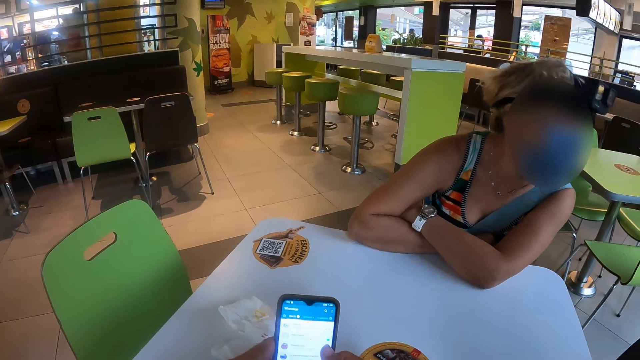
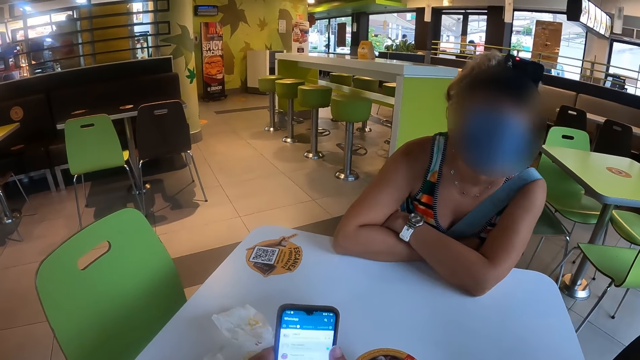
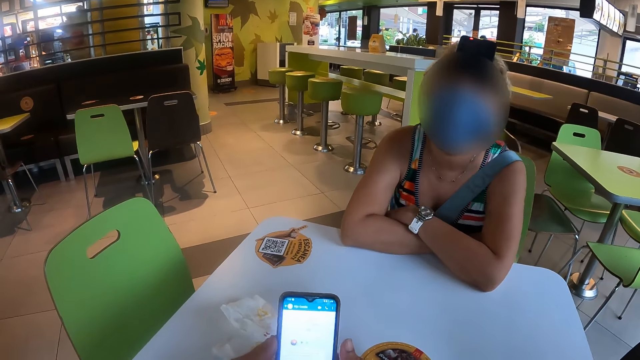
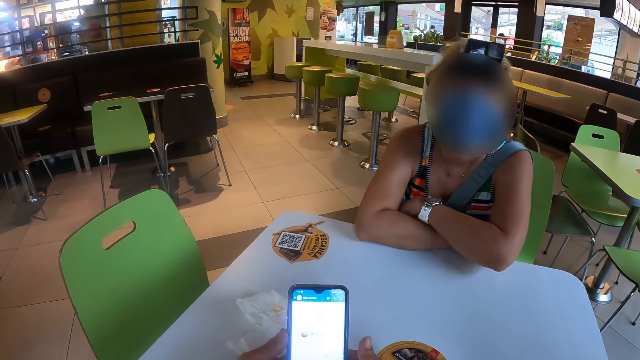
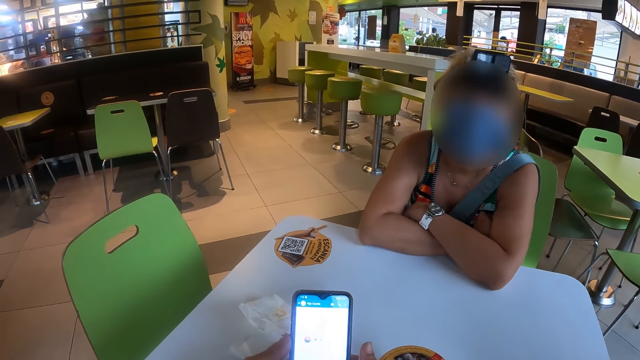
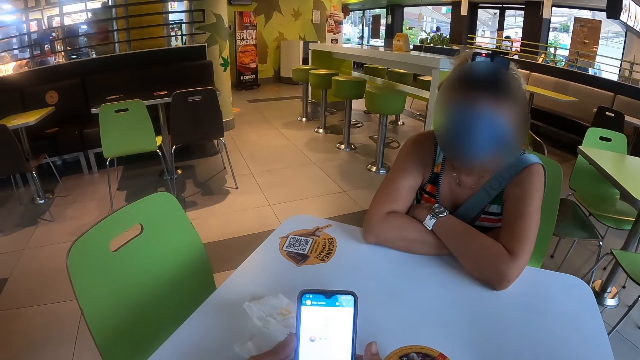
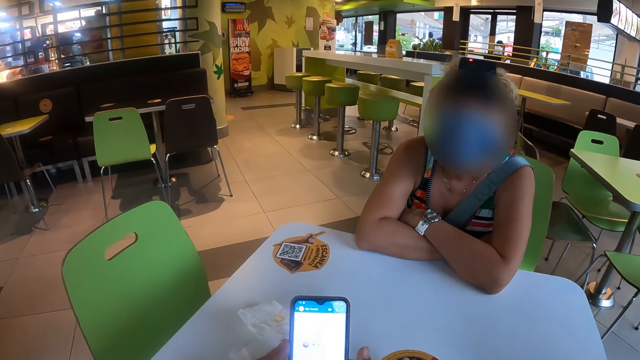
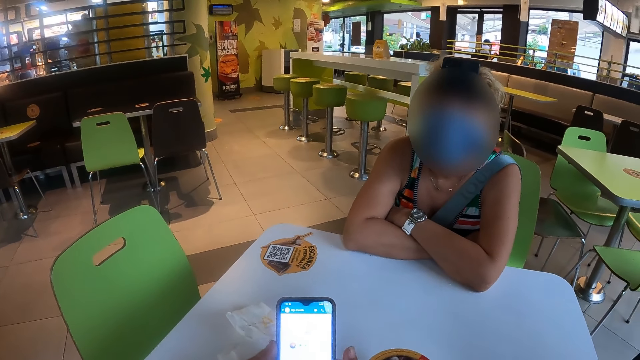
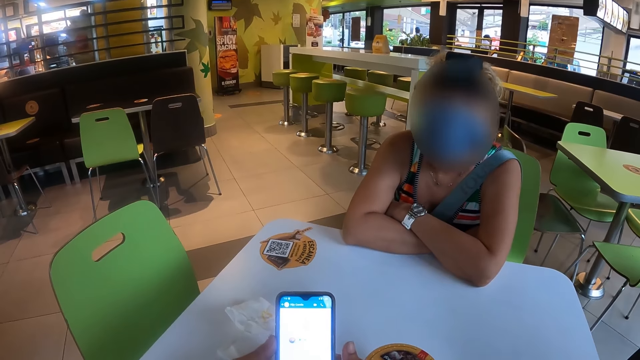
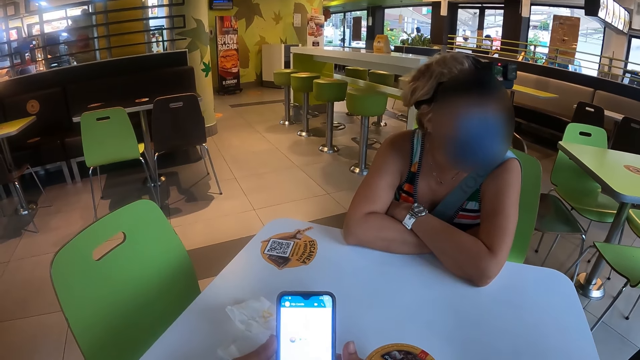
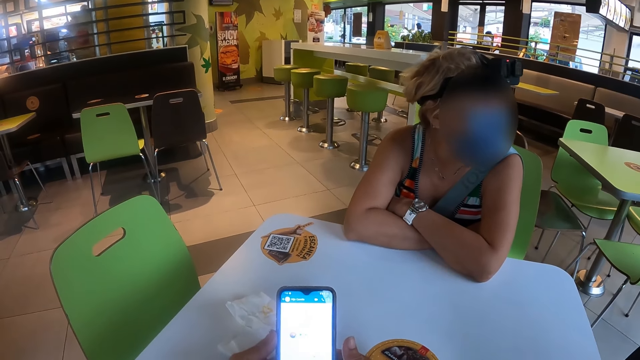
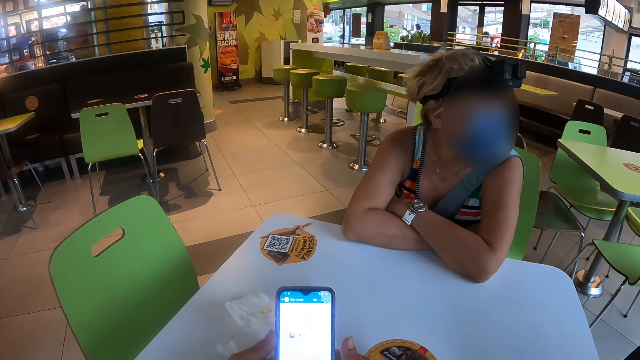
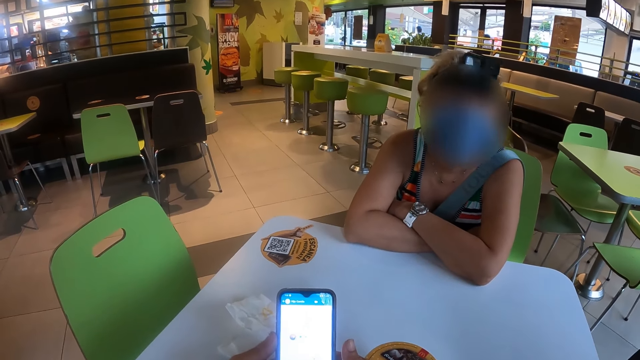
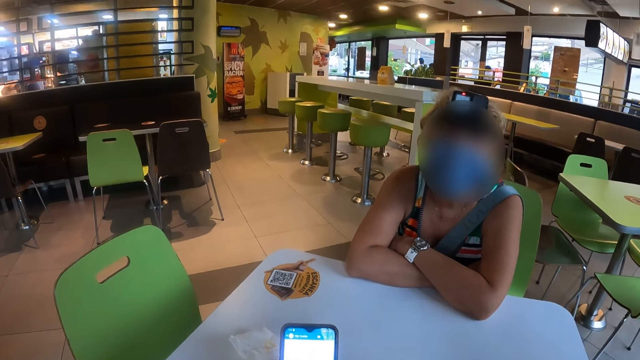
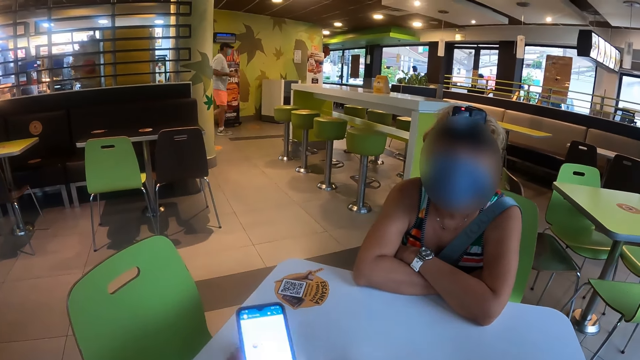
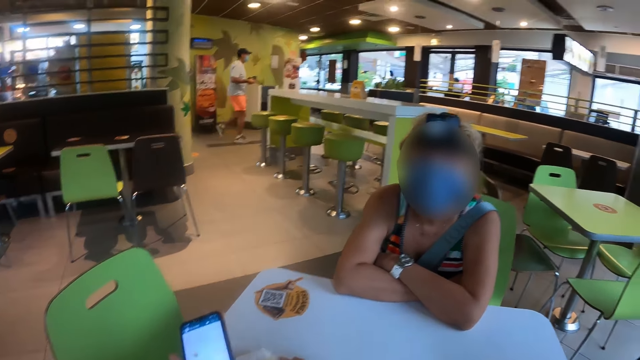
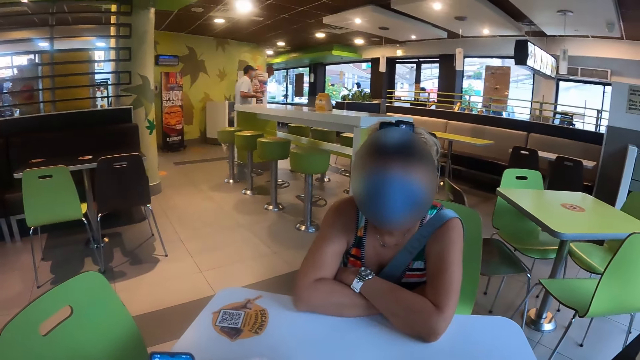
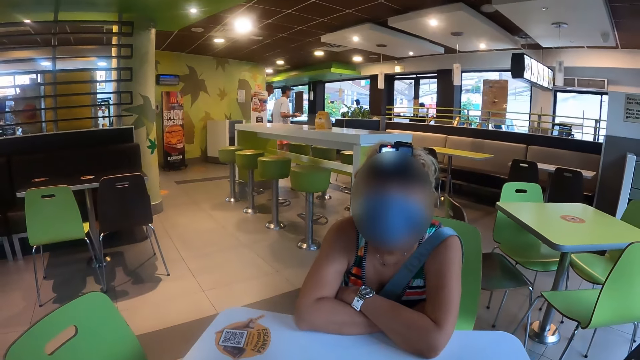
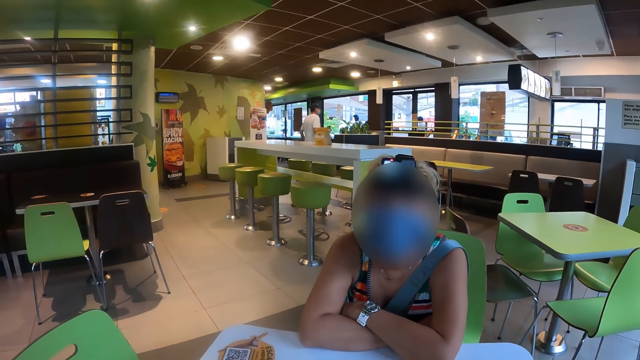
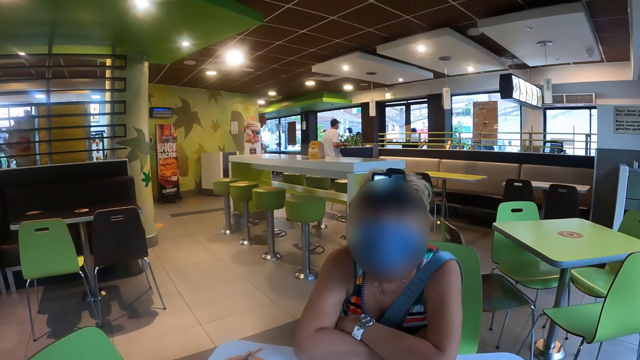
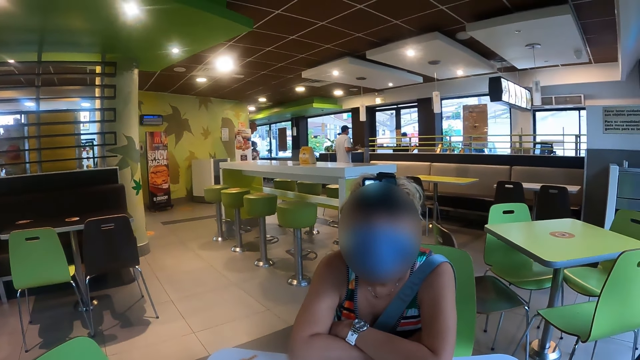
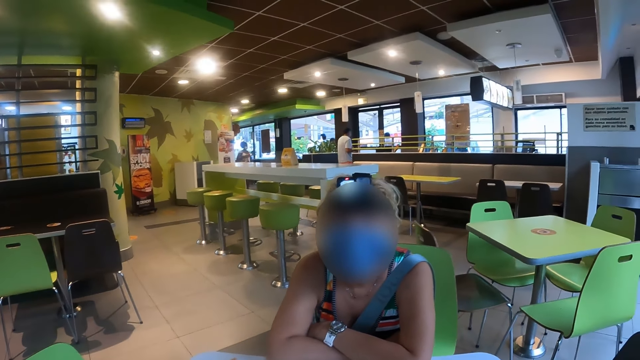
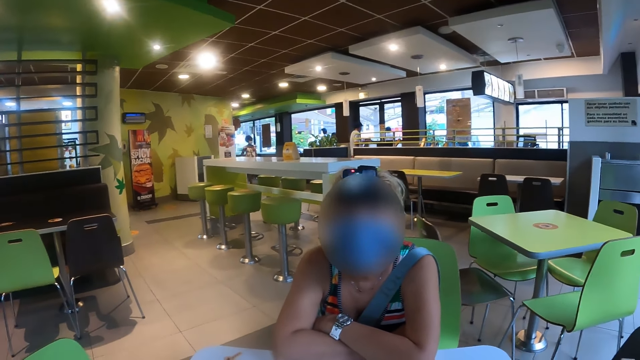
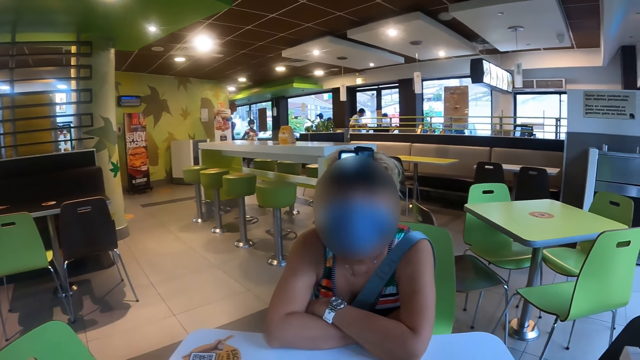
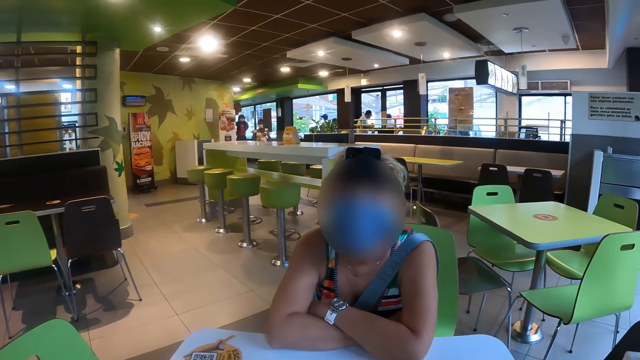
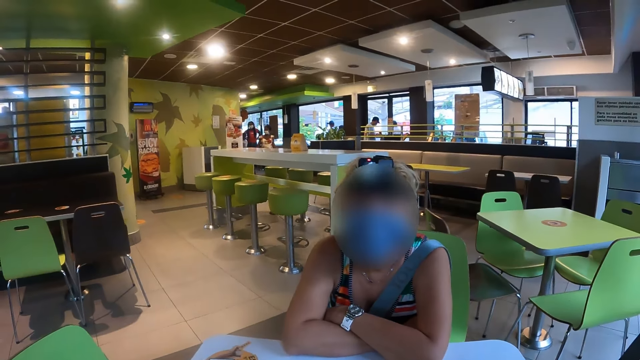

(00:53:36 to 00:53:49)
The camera wearer reads messages on the application. They scroll the phone. A woman interacts with the camera wearer. The woman talks to the camera wearer.

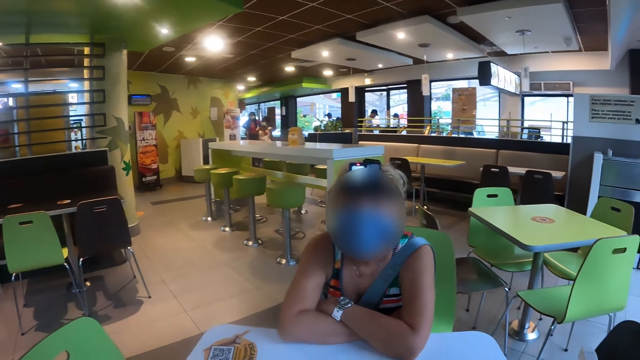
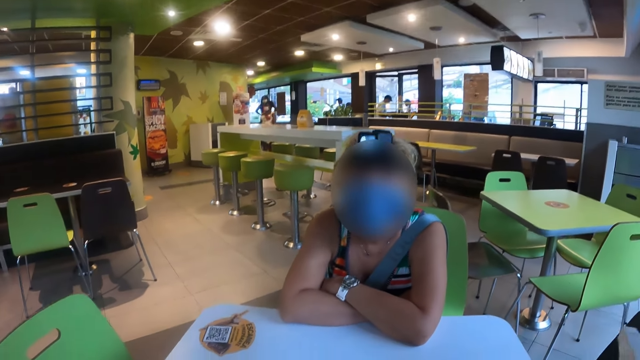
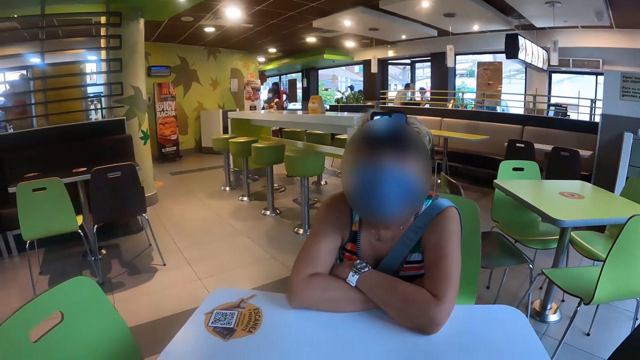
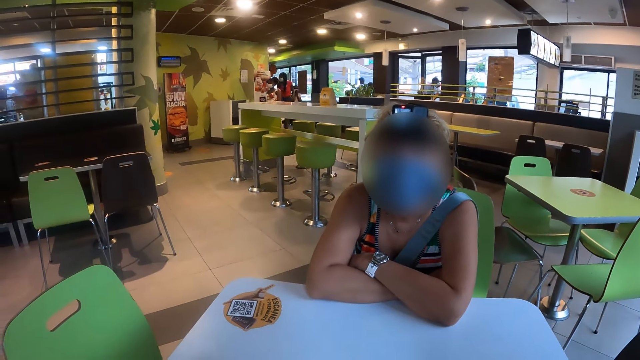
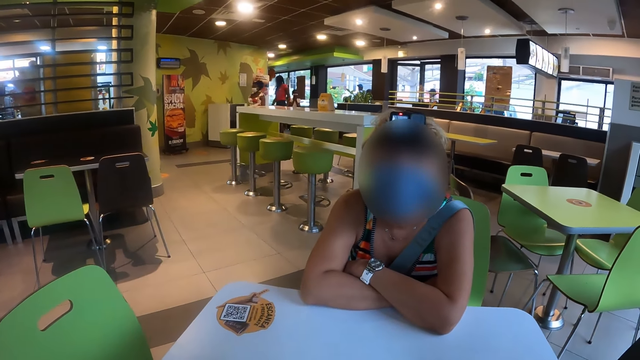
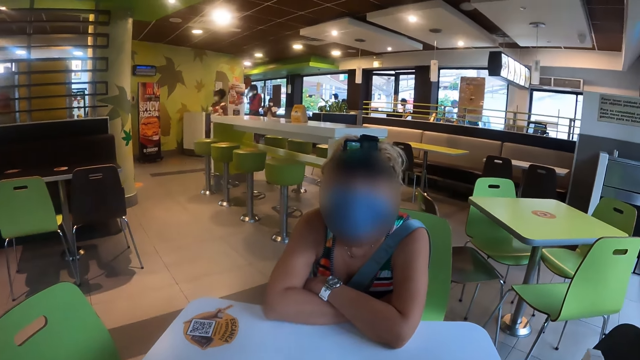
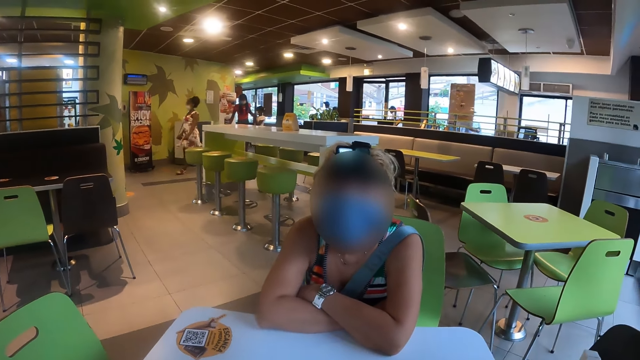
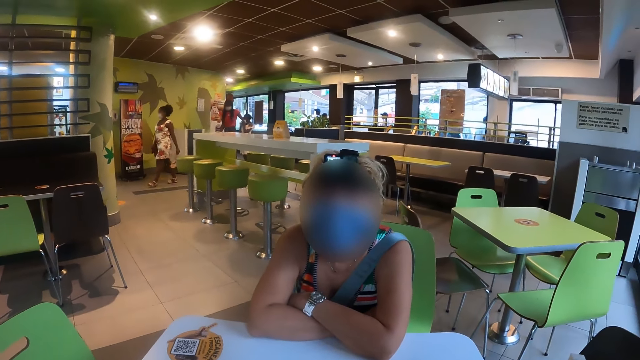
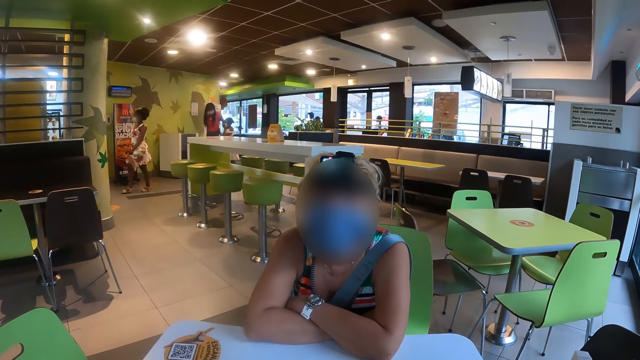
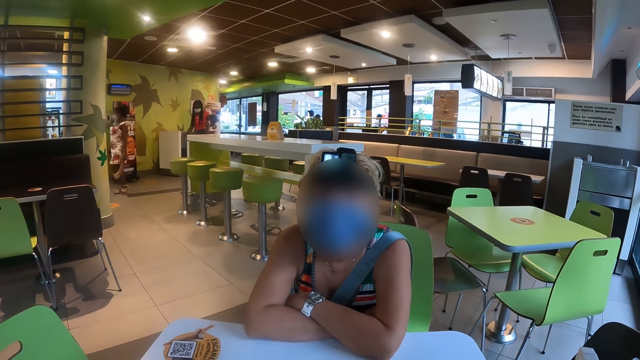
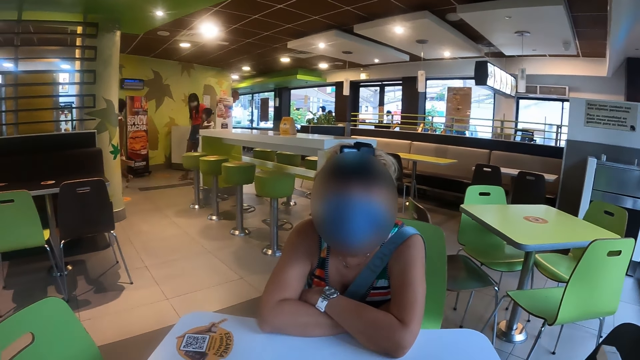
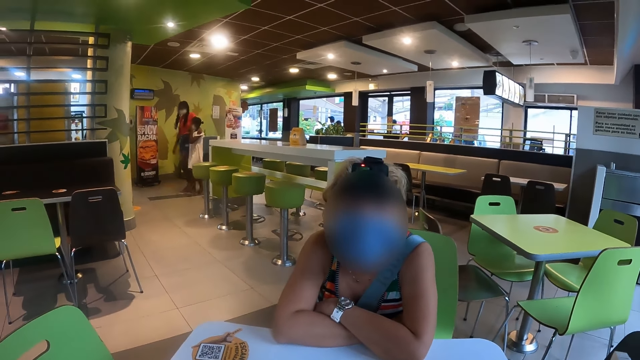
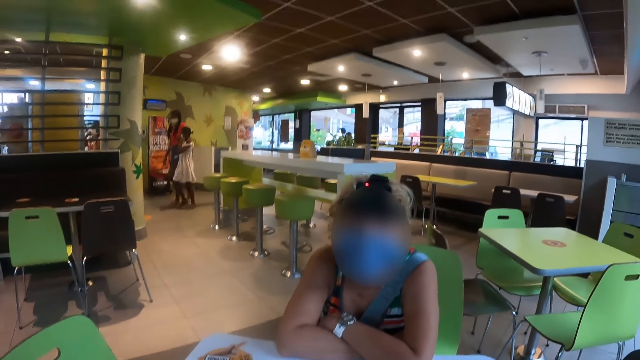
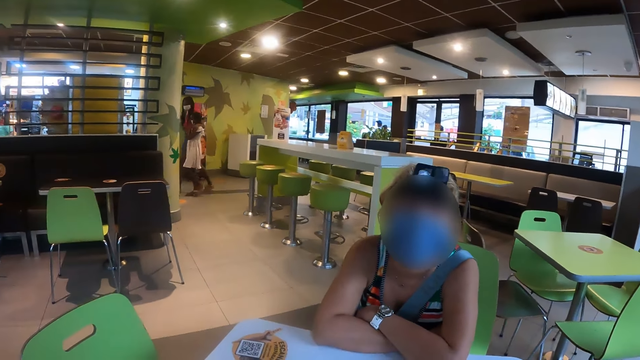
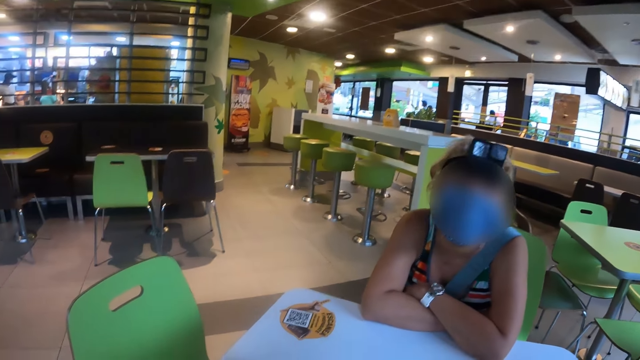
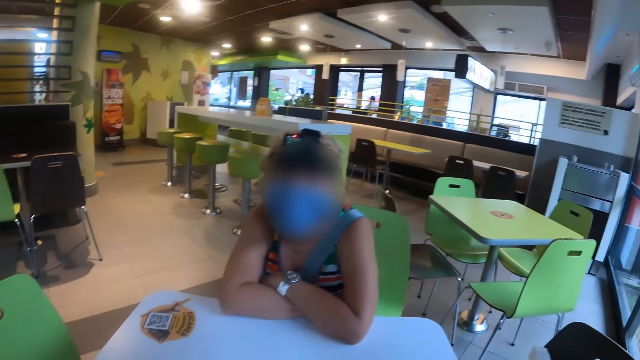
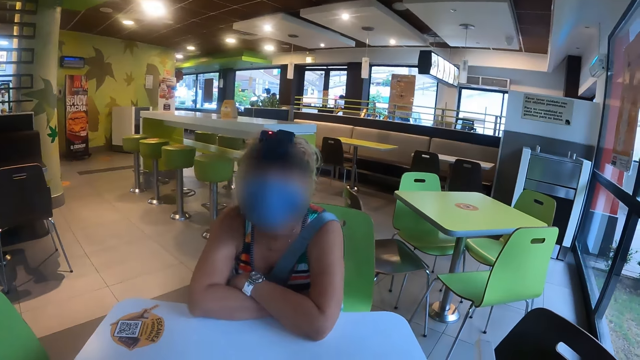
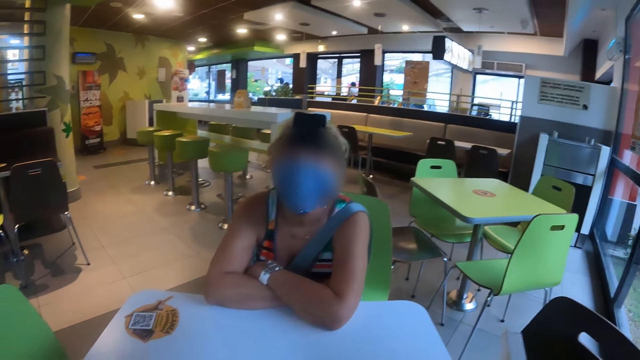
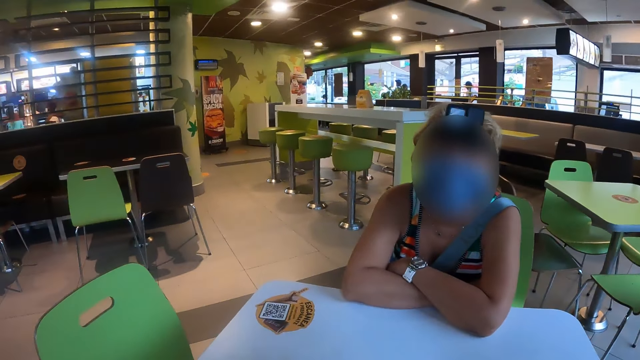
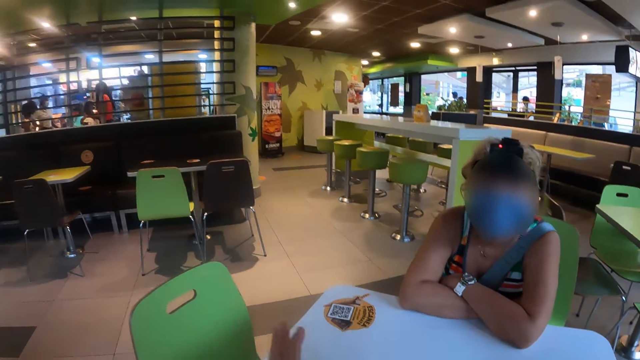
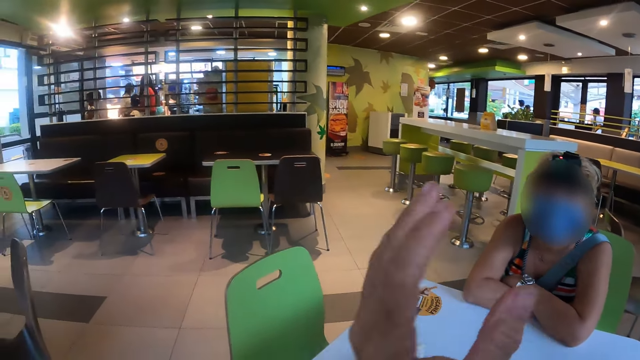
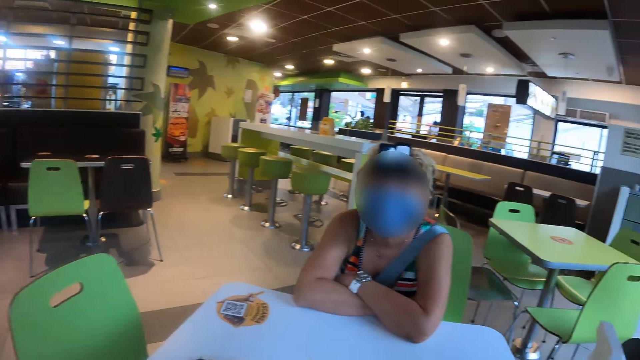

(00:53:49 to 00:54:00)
The camera wearer lifts up the hand.
